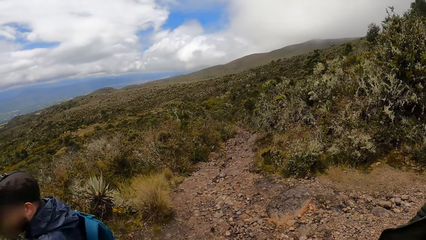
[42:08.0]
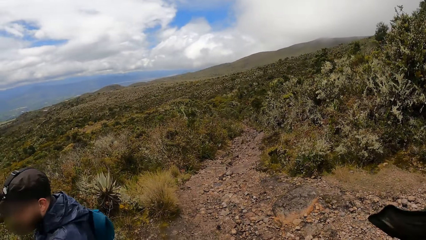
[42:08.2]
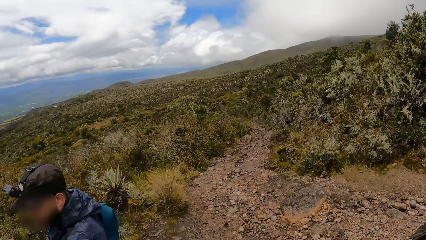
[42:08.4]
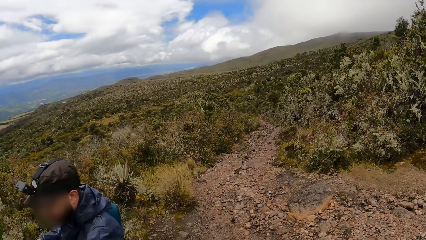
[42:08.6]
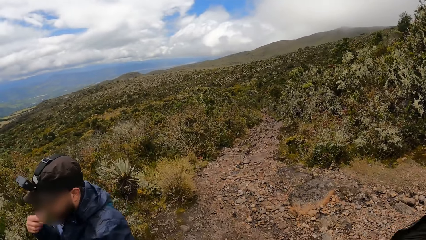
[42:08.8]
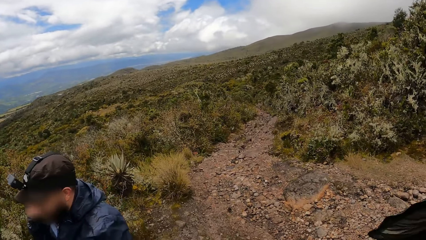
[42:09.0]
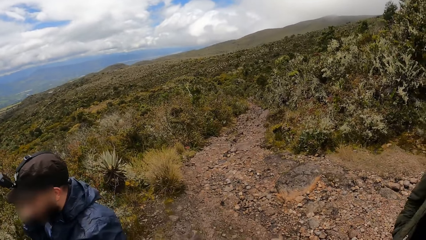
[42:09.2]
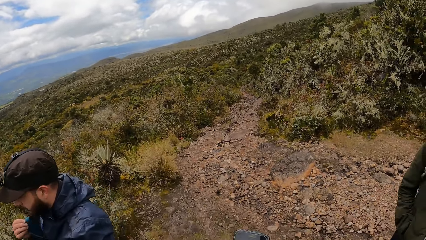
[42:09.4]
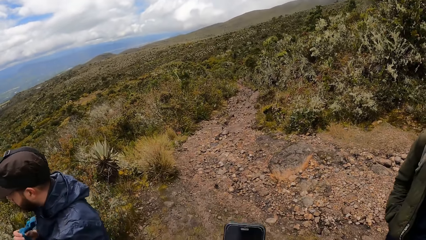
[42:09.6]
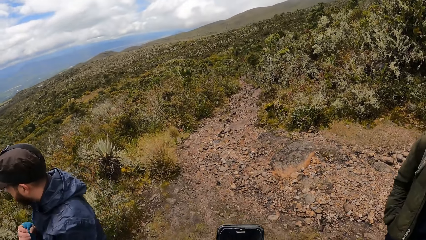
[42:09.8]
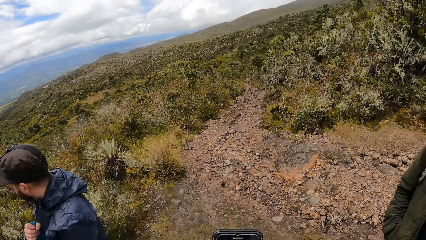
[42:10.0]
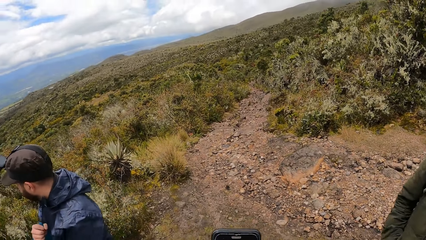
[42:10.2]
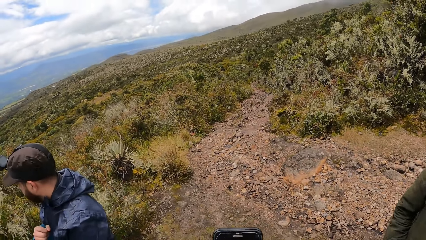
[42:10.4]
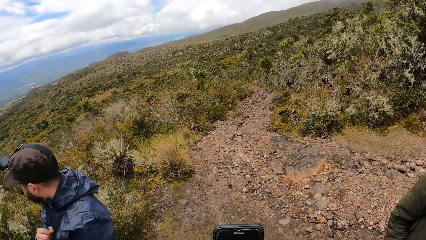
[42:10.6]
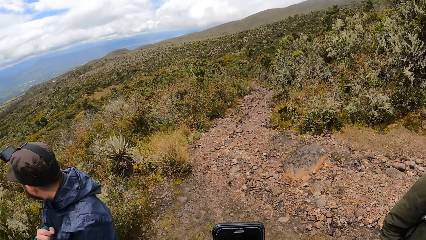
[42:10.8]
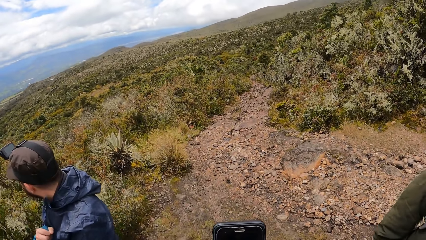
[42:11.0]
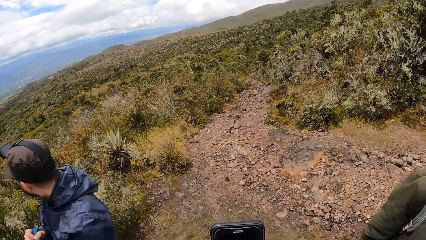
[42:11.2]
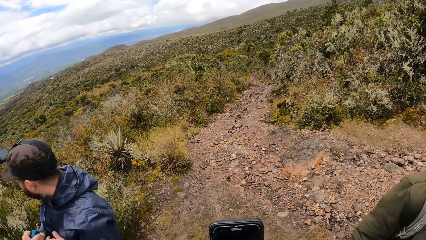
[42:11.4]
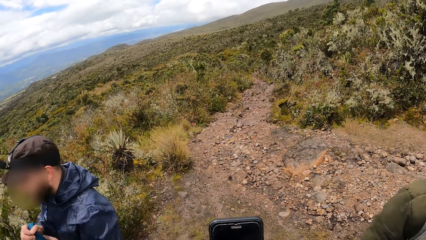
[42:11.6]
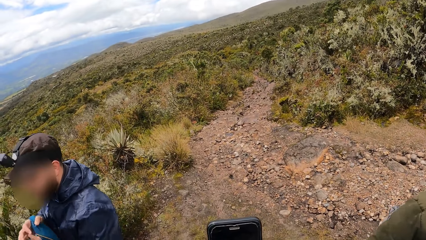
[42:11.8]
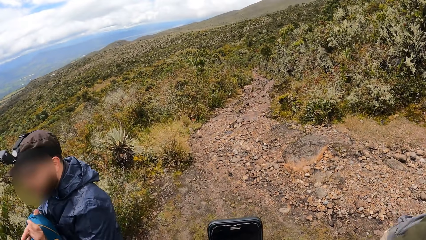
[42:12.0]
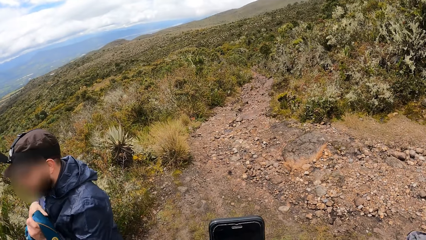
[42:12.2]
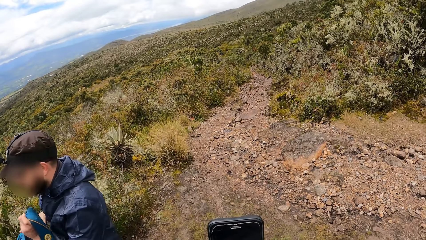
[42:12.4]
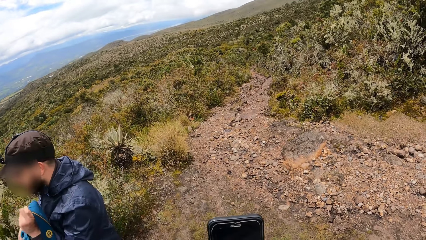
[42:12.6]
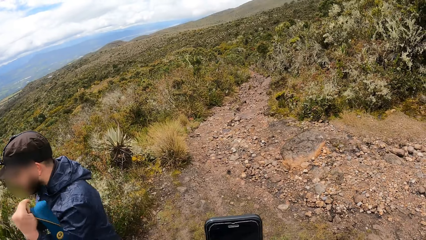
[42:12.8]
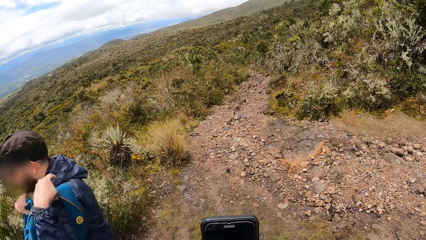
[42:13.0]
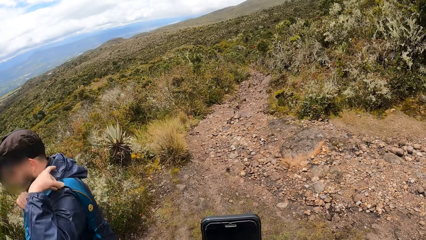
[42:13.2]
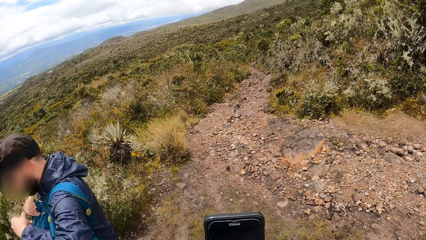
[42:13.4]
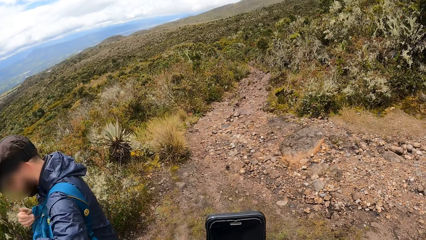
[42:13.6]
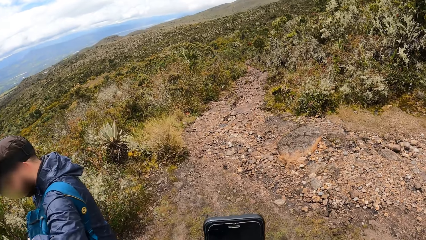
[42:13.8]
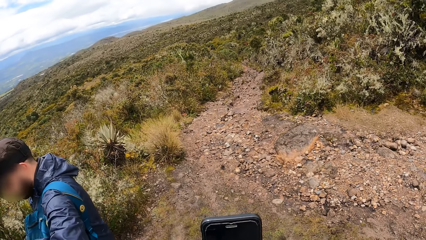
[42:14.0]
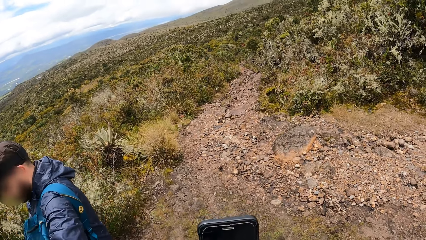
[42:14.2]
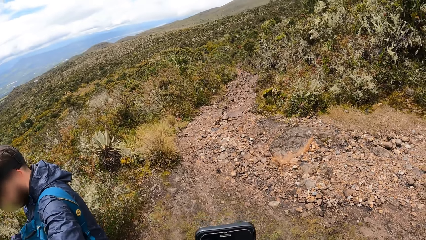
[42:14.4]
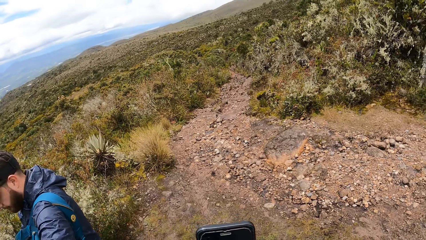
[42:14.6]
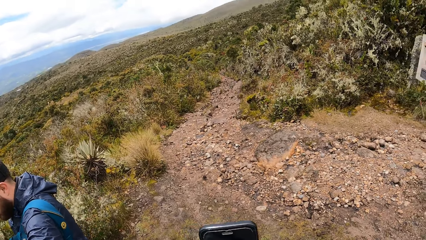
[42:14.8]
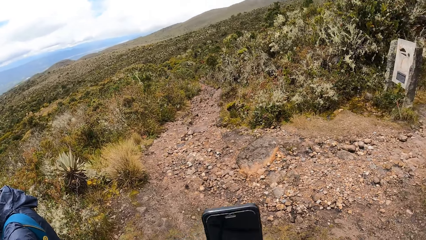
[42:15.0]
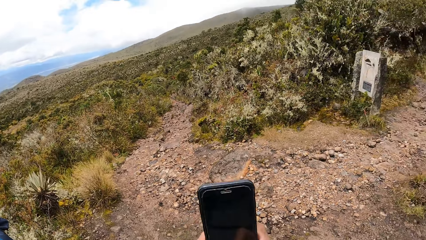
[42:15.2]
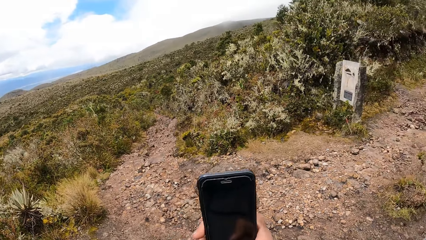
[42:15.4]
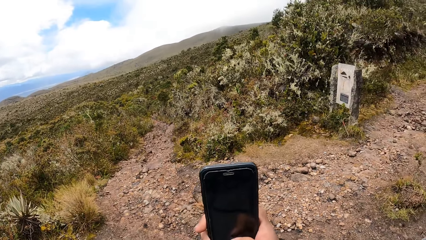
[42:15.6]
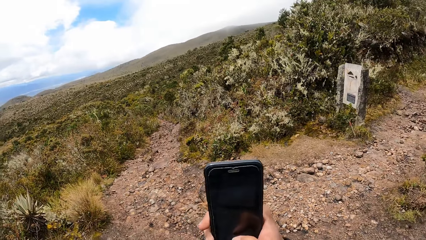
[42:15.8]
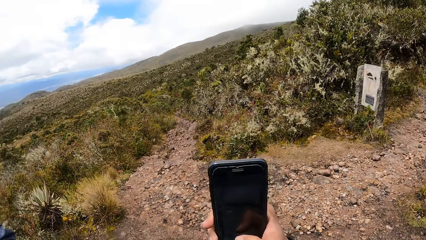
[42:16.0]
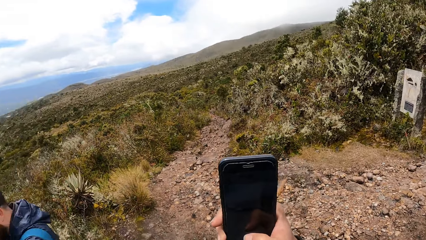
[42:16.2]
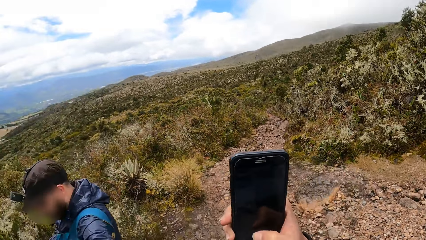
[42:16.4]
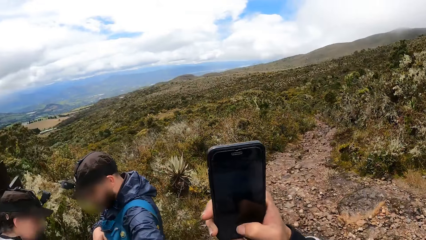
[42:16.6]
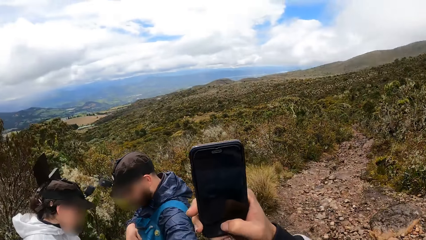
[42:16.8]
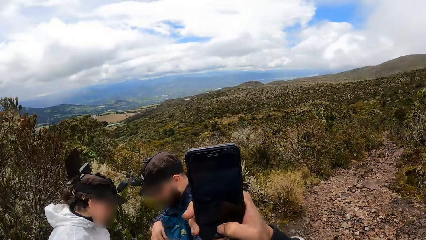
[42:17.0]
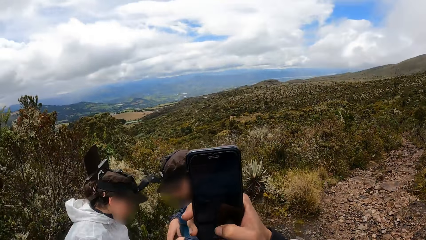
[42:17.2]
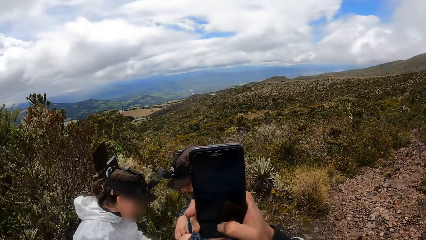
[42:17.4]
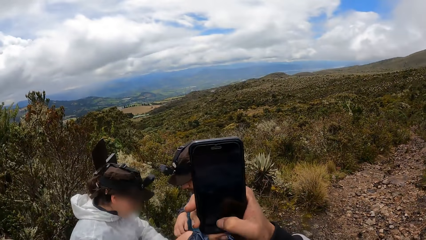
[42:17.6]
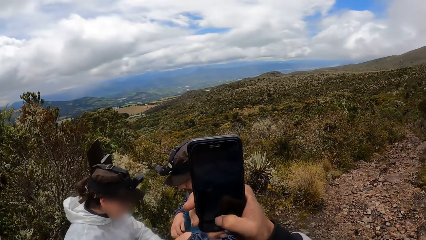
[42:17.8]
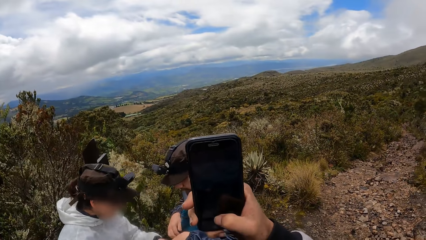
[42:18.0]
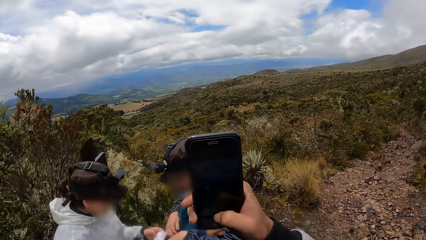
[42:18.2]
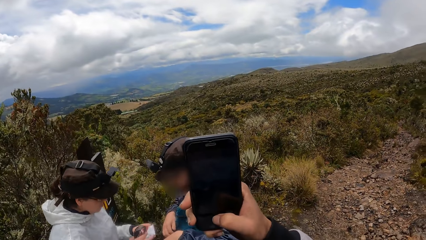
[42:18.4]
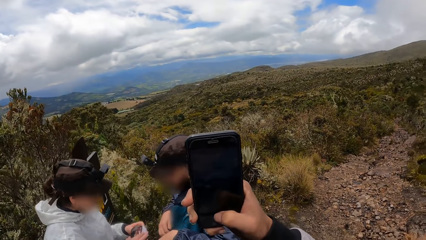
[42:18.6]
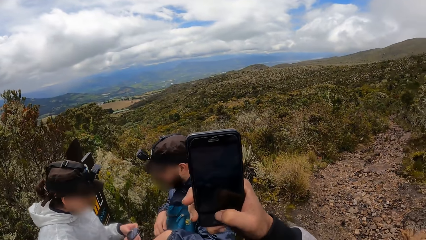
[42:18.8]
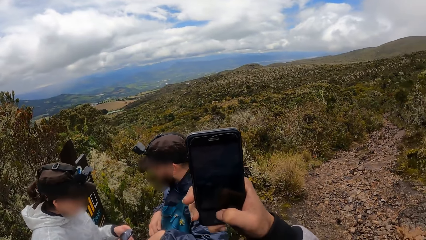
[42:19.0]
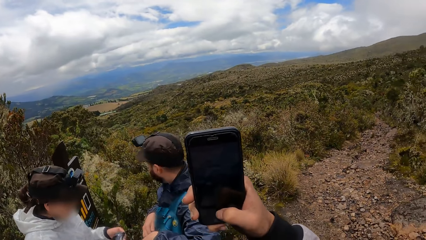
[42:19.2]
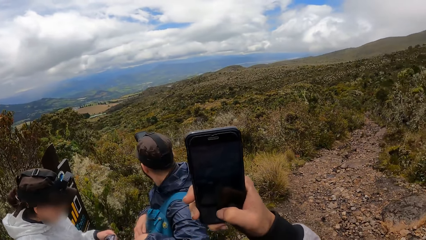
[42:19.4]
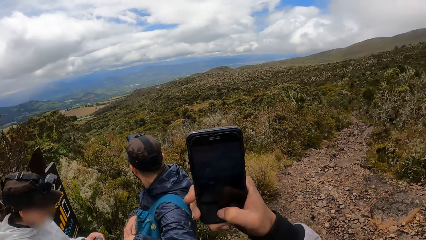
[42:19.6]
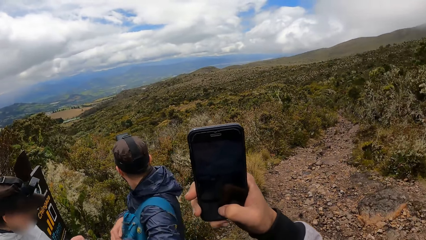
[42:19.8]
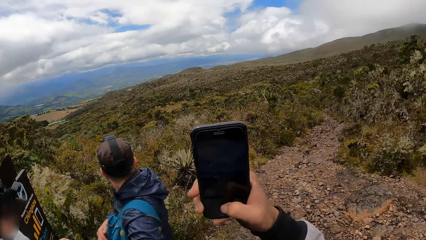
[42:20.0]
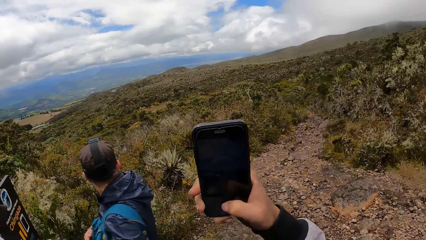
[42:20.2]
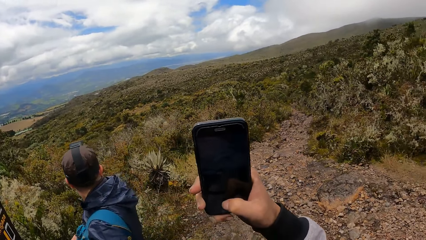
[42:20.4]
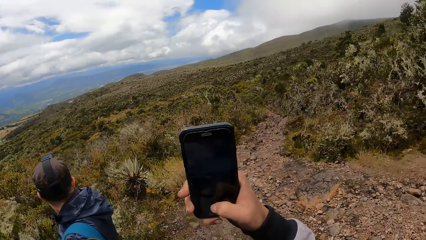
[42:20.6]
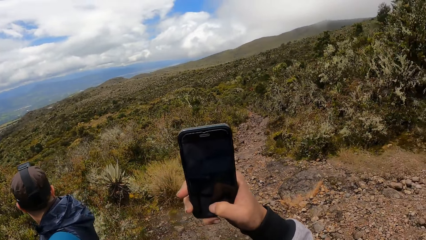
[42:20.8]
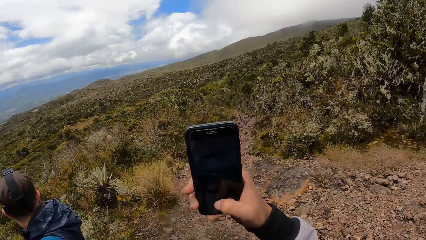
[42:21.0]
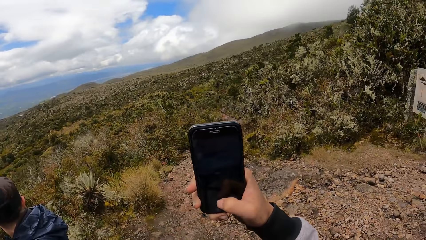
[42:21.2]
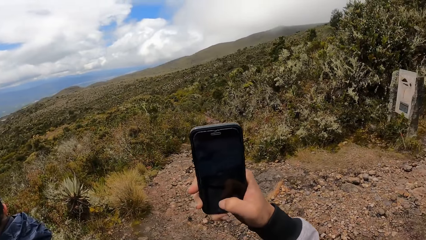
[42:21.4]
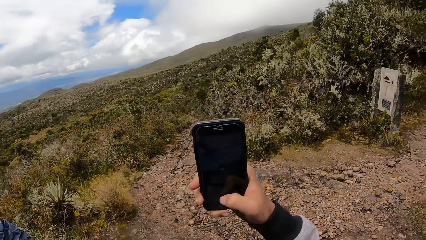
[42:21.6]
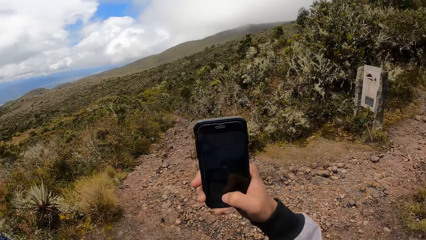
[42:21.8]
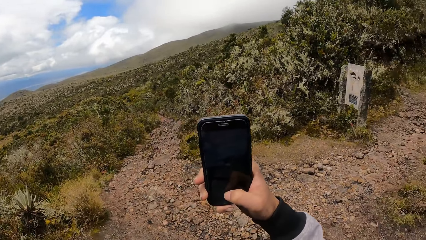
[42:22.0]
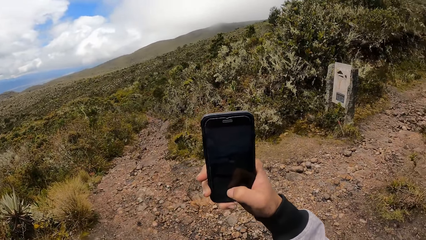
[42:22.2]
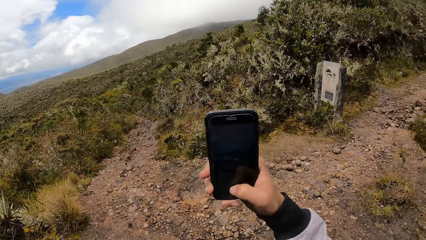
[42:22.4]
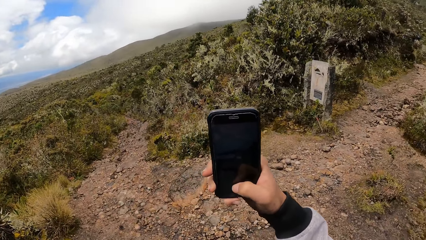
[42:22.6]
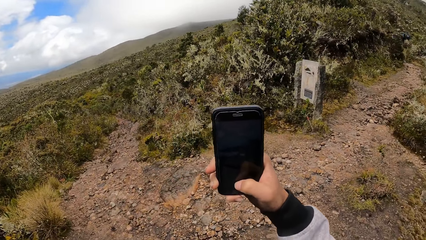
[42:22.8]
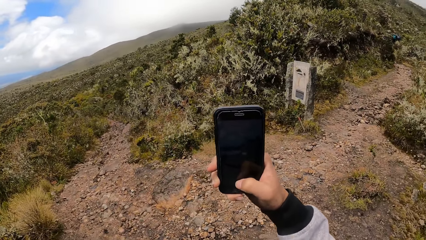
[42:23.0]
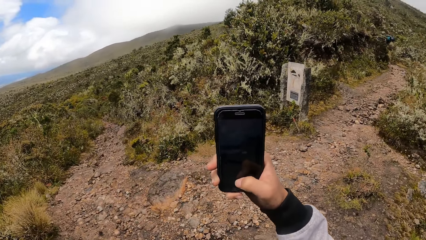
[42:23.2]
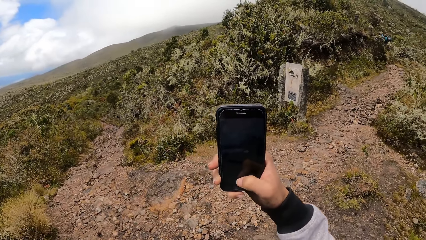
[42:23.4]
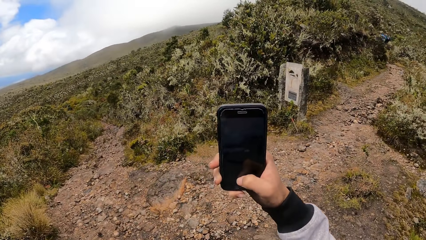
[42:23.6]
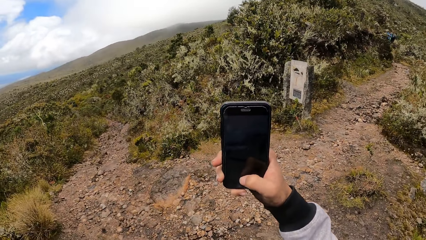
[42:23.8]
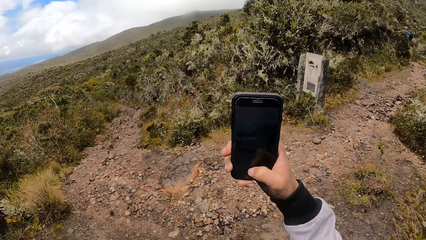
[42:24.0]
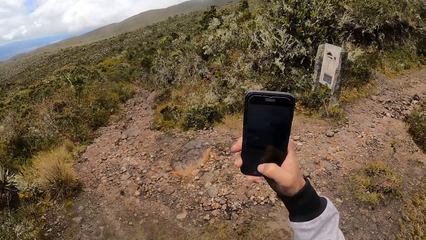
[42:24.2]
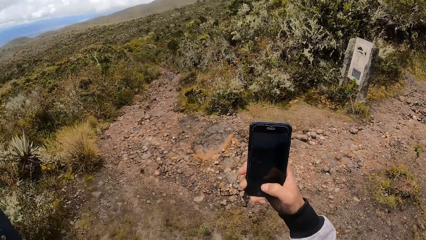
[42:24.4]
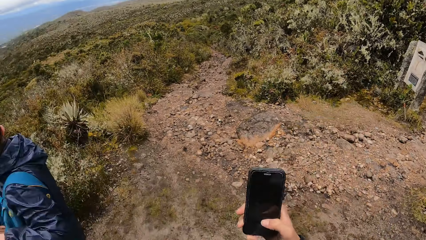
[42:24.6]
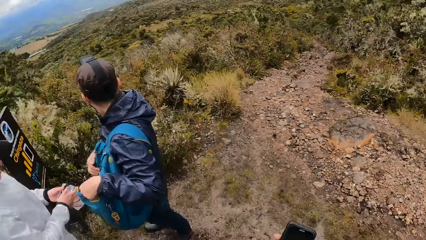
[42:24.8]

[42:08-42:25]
The camera wearer uses his phone. He operates the phone. He takes the video with his phone.
